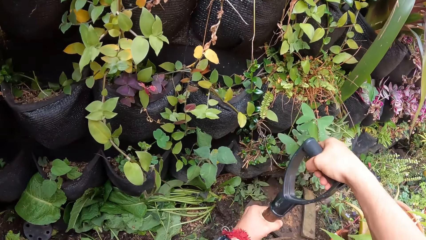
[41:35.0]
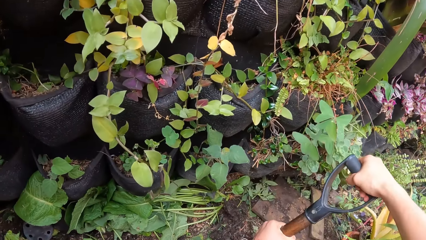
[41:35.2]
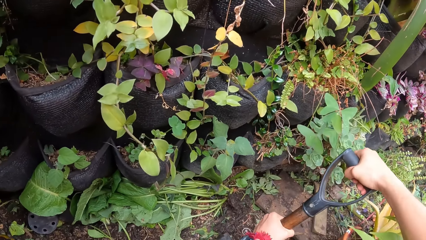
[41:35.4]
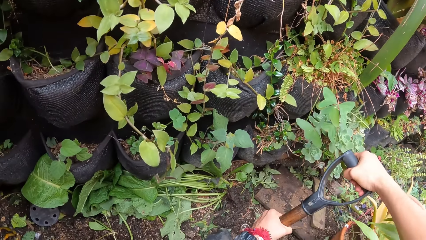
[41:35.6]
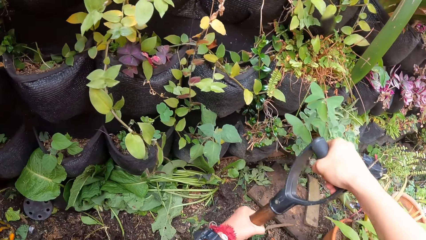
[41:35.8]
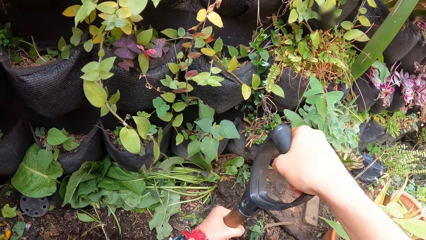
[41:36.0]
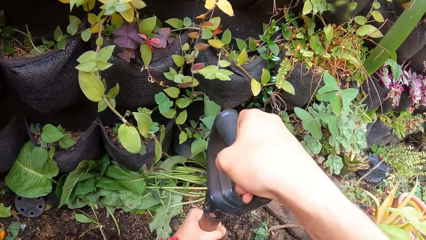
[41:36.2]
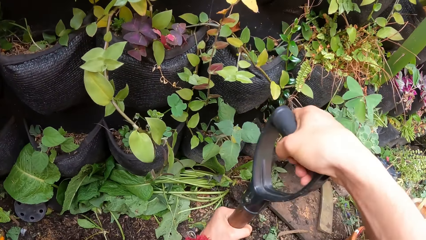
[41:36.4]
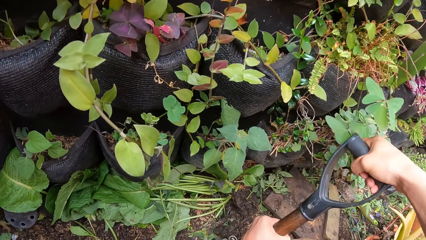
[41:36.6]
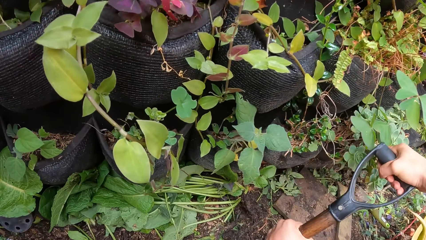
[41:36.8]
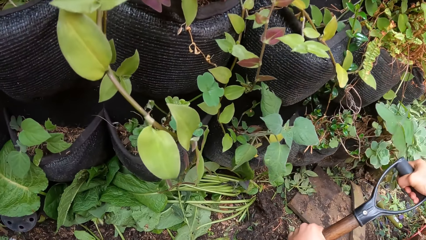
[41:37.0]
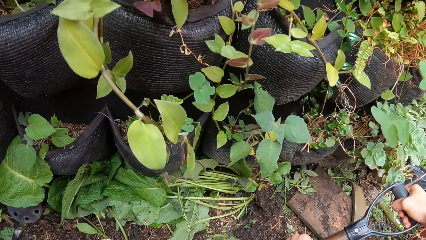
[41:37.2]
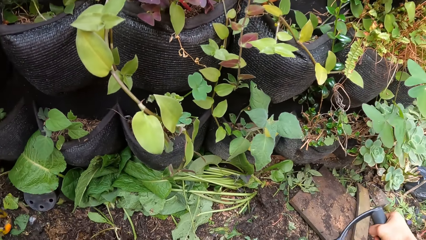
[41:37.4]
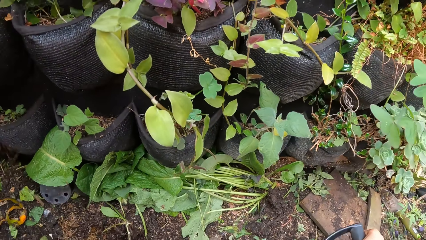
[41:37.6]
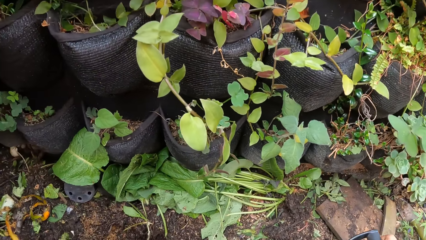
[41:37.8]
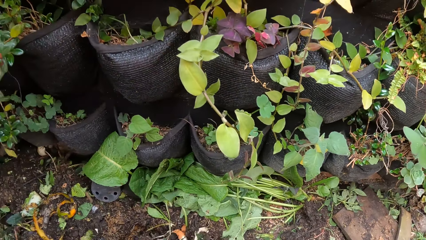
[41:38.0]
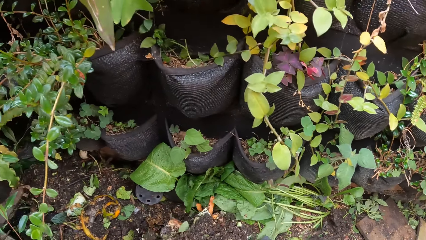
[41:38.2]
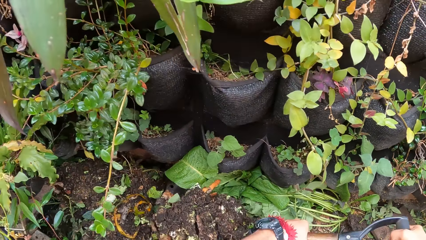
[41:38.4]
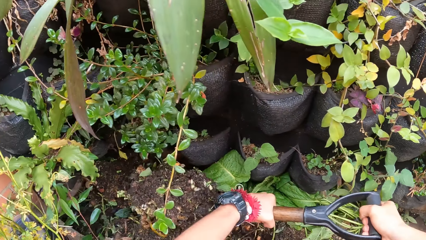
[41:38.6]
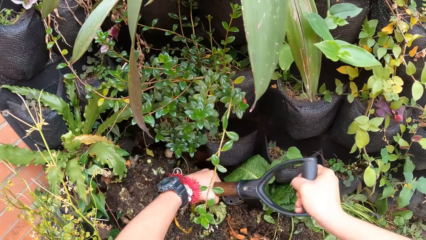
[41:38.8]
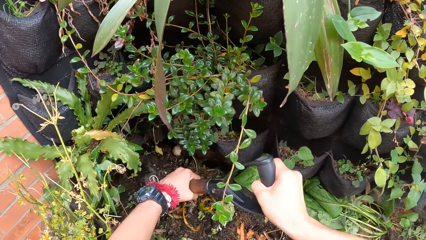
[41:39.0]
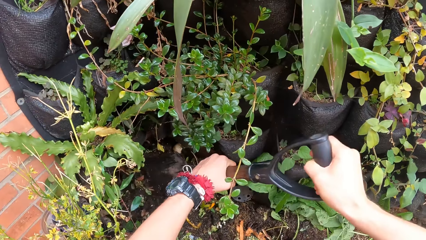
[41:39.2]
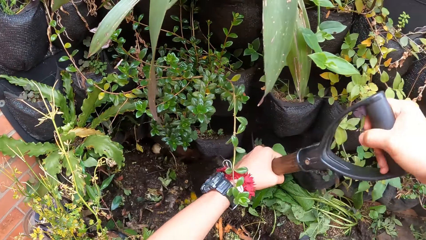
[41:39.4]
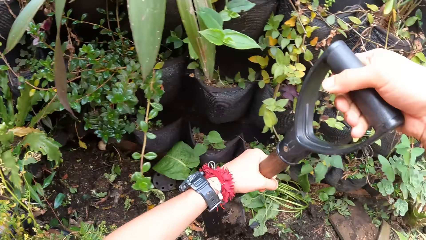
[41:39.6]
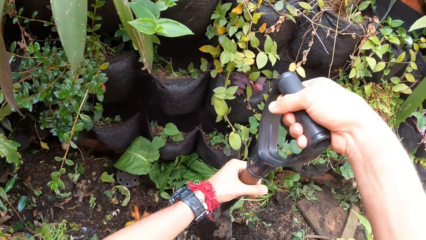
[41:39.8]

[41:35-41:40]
The camera wearer digs the garden with the spade.

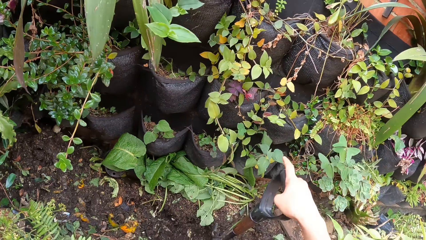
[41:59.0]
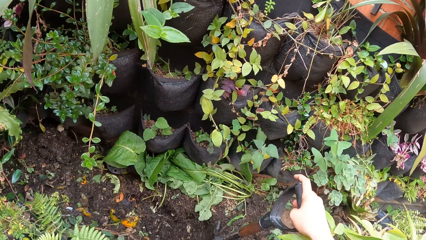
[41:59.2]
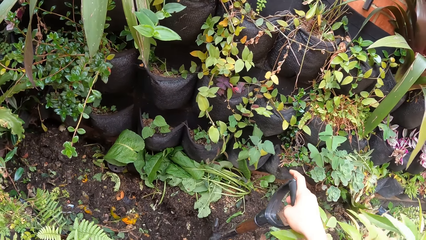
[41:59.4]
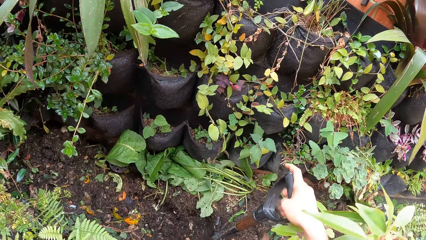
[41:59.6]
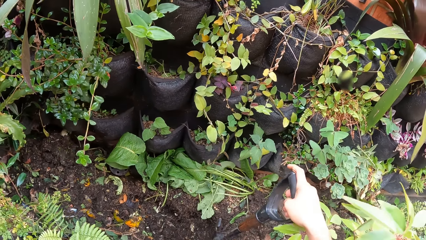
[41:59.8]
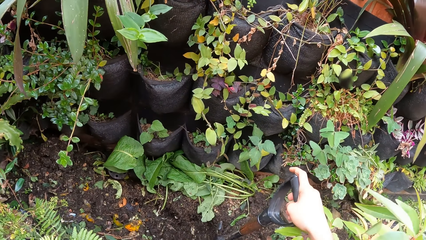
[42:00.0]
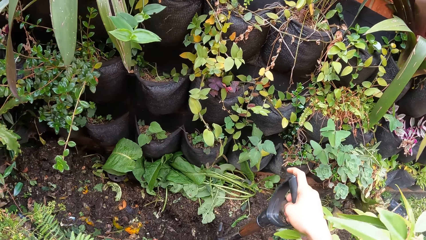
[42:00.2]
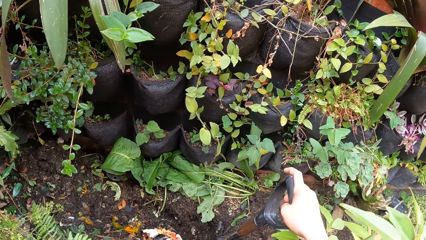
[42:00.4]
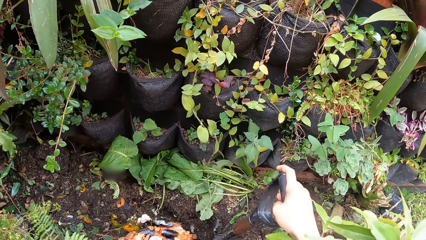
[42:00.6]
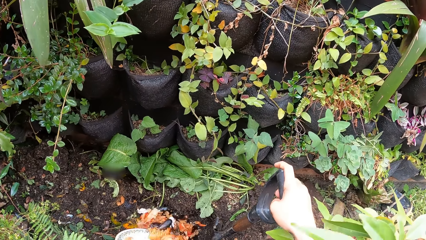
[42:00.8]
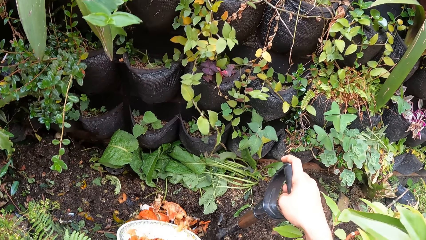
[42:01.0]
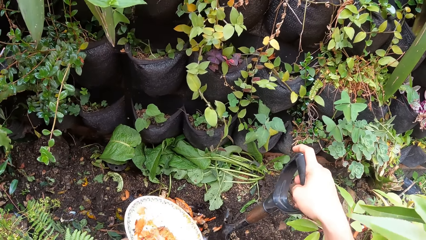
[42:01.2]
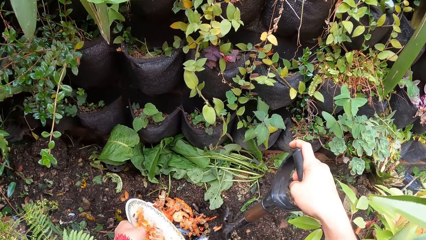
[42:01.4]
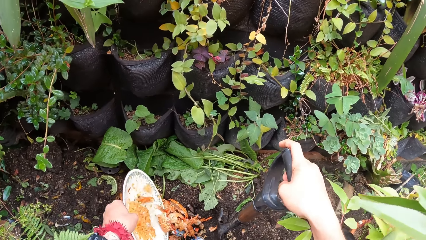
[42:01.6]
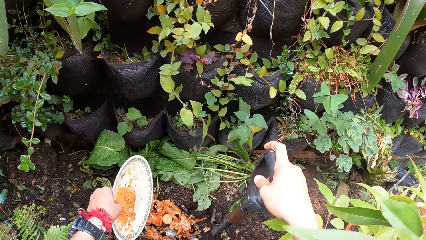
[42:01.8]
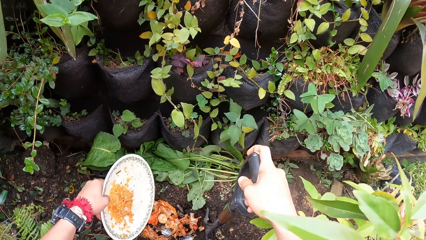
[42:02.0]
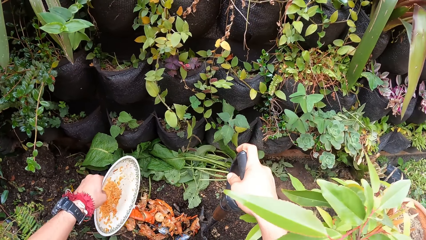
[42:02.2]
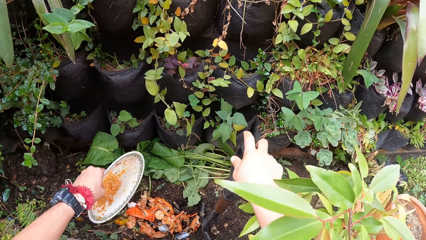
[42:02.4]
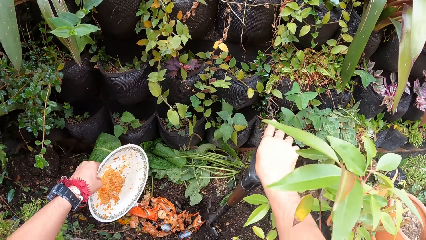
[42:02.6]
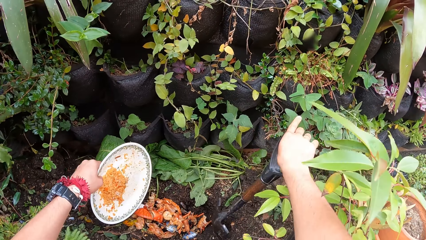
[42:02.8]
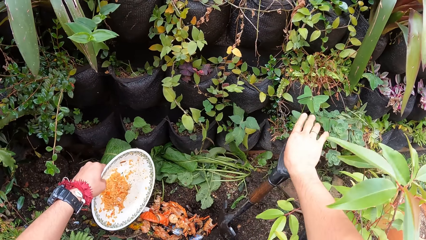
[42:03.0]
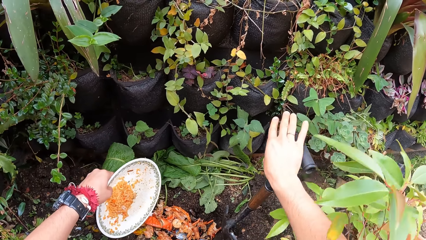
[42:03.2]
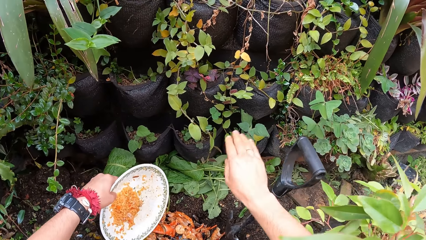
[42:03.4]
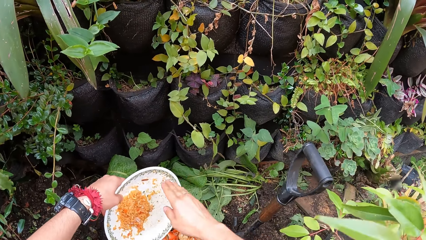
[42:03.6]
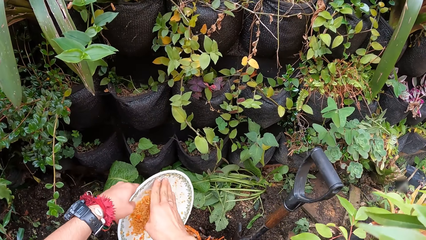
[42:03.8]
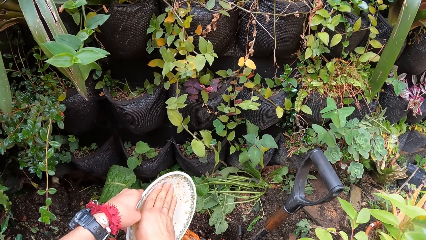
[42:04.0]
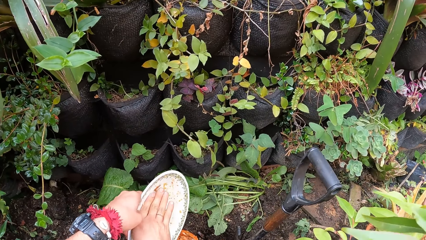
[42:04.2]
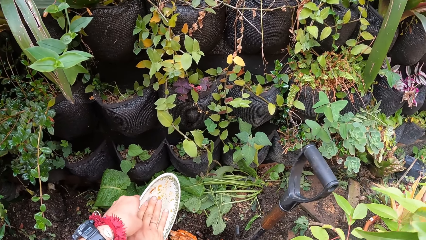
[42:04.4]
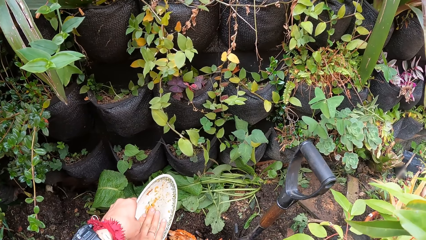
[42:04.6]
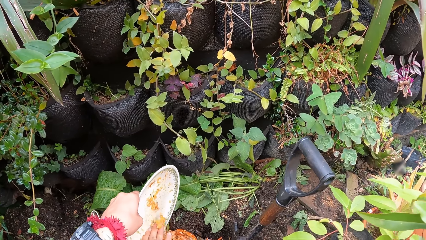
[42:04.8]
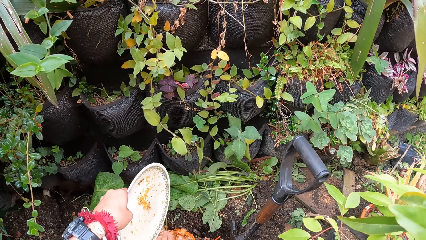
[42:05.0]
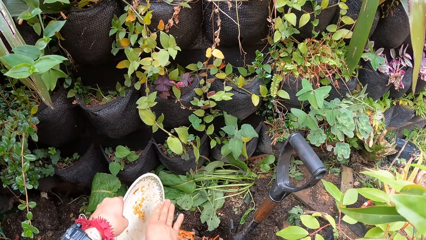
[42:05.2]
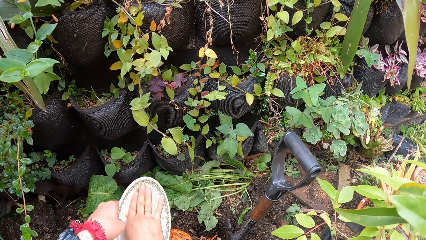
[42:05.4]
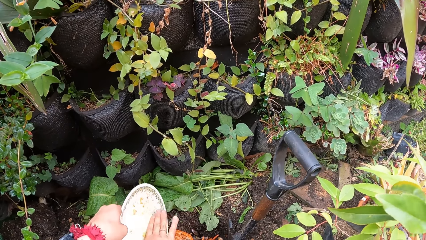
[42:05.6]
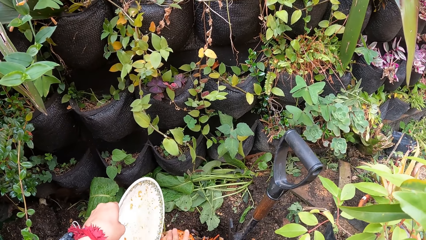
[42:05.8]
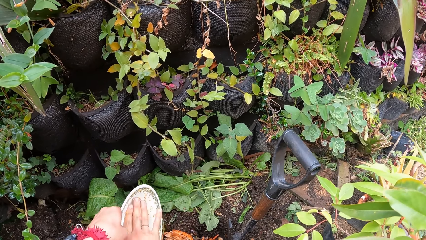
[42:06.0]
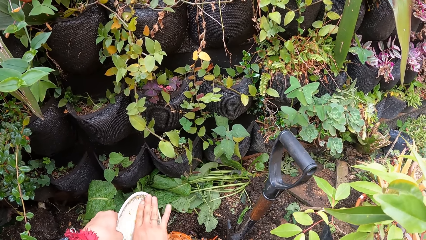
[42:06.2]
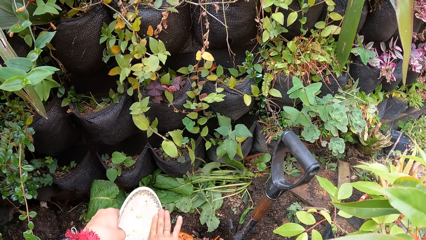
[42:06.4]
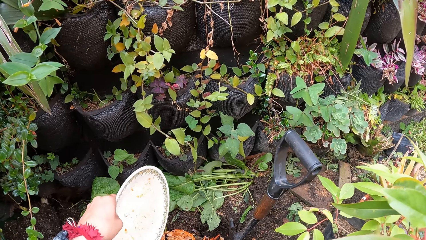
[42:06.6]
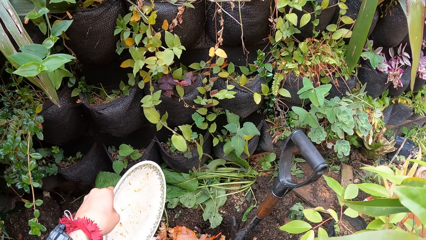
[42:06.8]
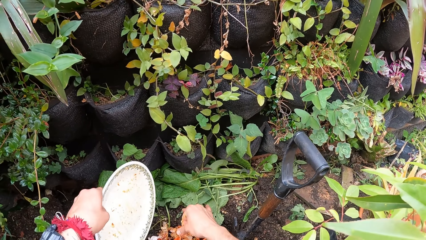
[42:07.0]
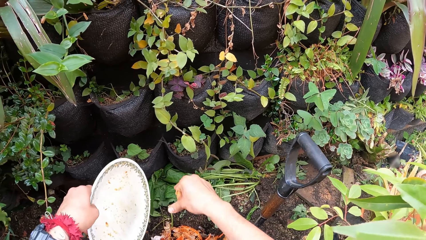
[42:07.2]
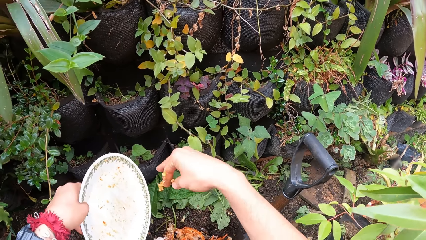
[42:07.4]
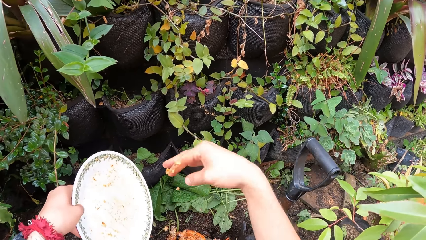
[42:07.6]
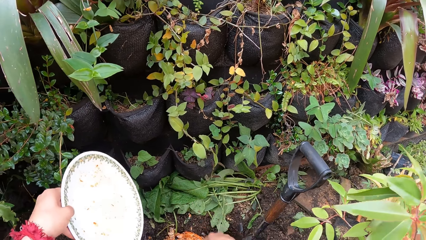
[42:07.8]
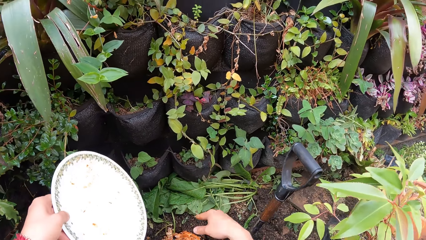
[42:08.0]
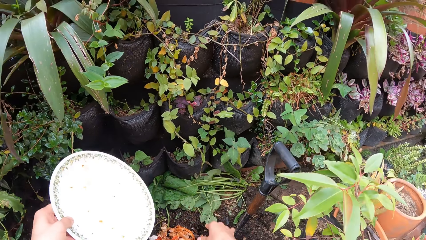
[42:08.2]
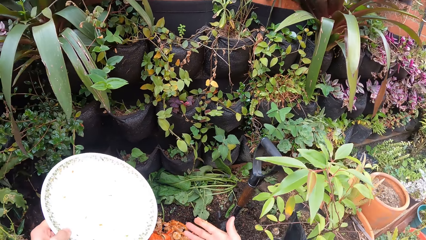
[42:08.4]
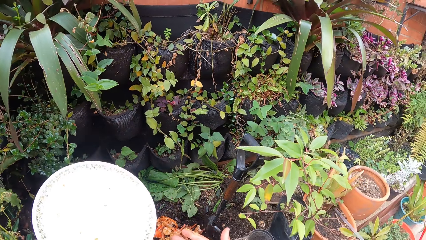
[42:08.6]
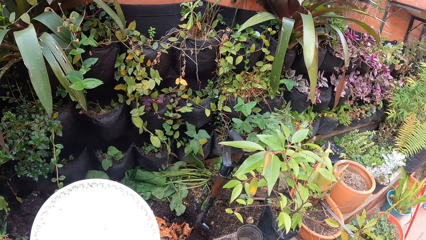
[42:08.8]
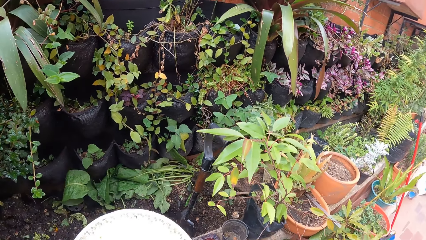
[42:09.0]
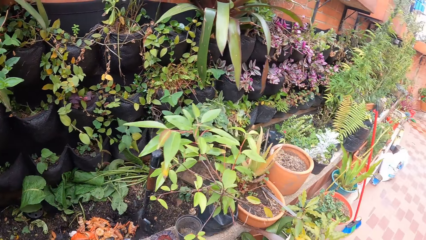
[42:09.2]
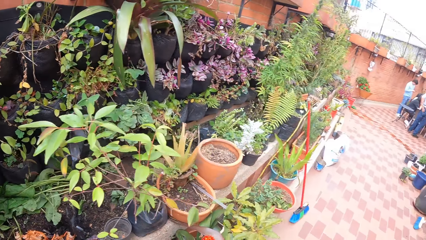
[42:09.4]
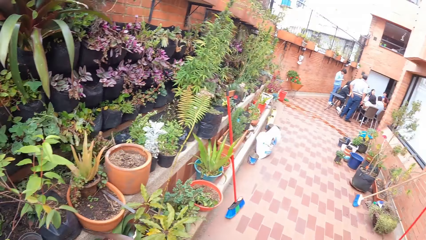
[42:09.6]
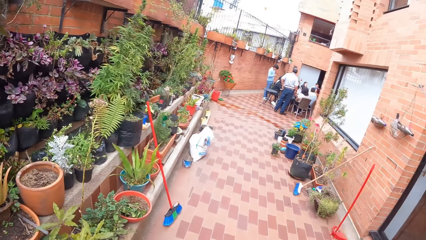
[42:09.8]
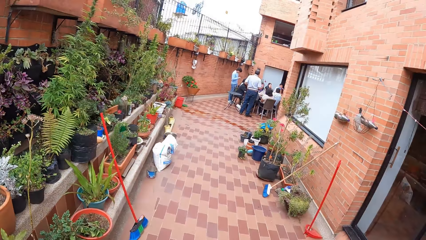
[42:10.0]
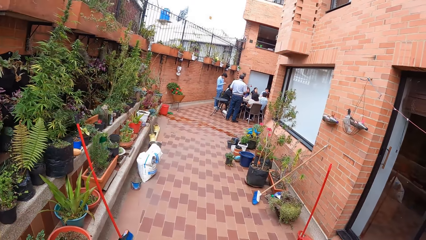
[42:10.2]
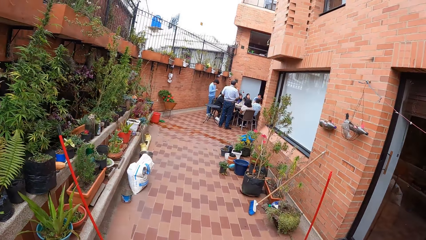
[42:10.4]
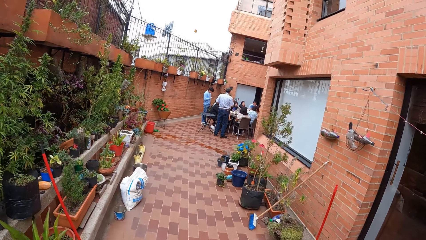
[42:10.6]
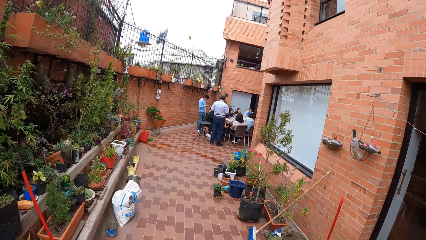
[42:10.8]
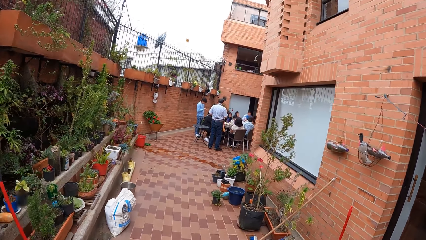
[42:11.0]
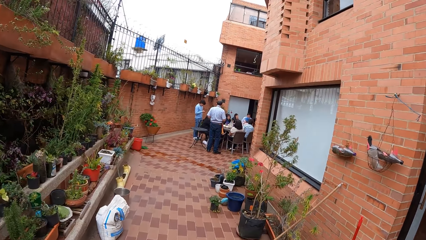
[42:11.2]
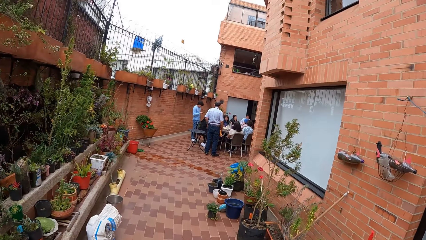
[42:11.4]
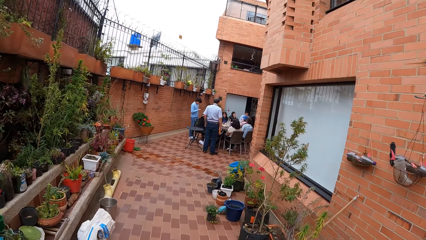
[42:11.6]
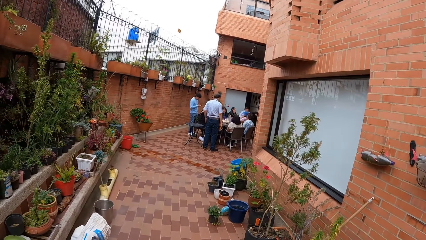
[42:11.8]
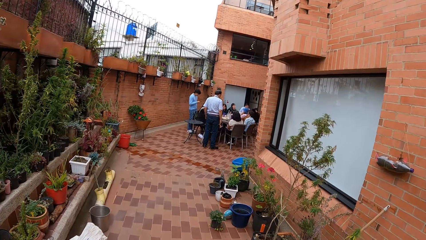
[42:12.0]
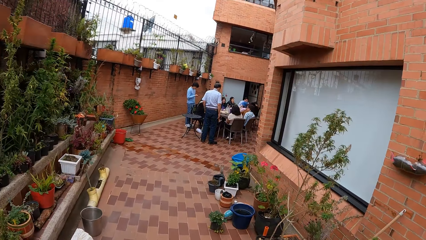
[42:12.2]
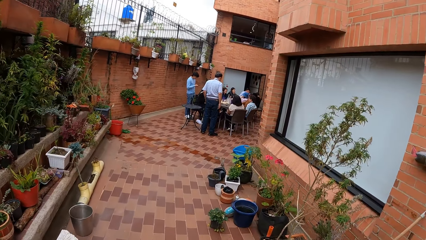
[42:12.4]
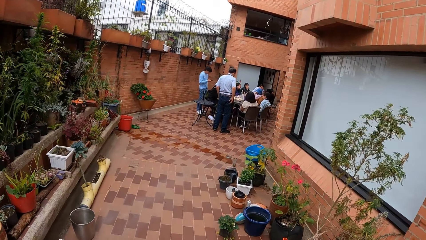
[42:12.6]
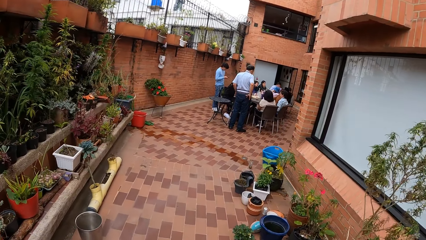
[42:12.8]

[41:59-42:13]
The camera wearer pours the plate of seafood in her left hand into a hole in the garden bed. She scrapes seafood off the plate in her left hand with her right hand into the hole in the garden bed. She shakes off the seafood in her right hand. She walks.
